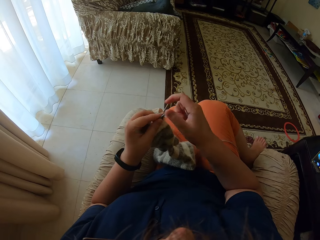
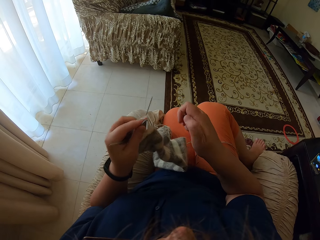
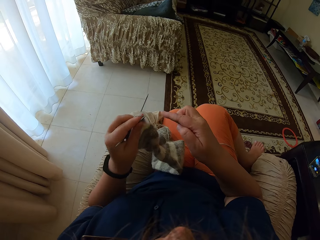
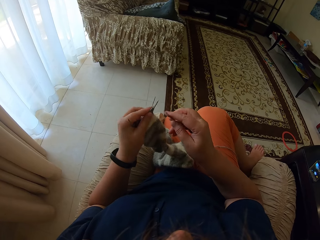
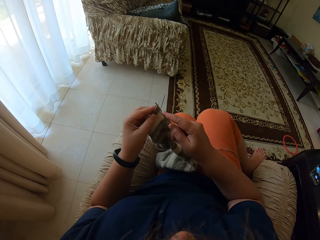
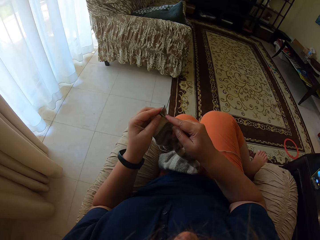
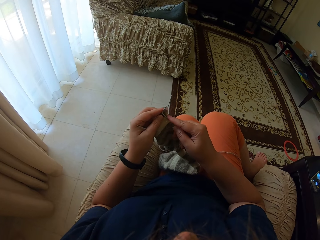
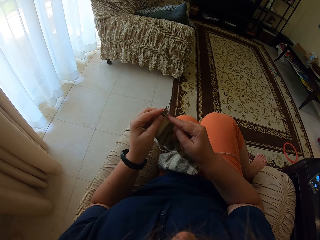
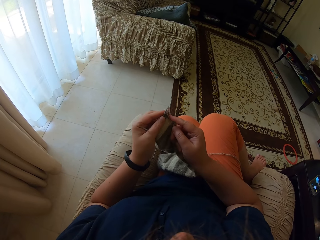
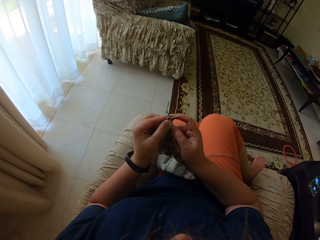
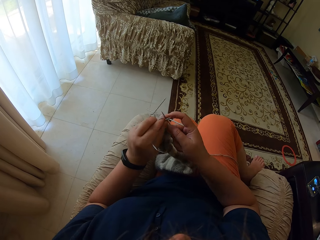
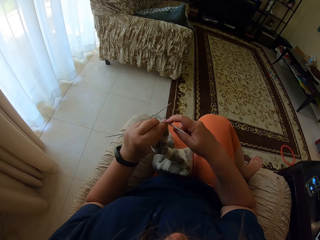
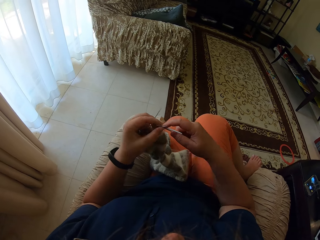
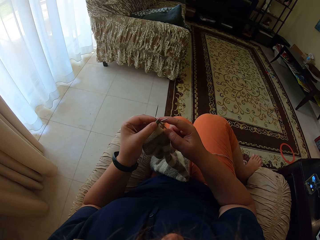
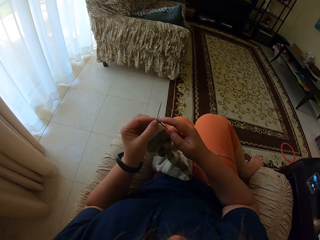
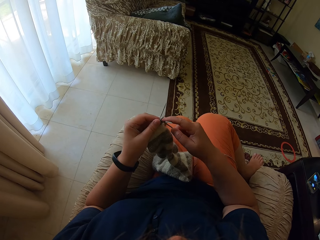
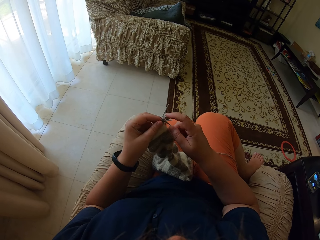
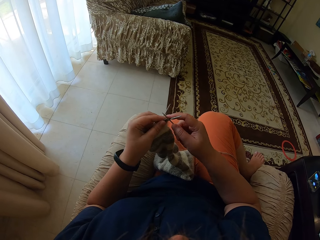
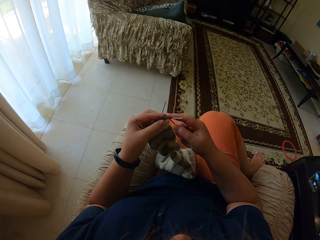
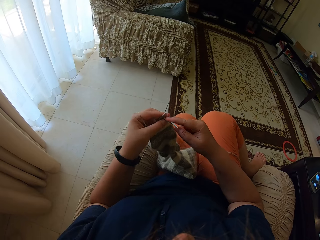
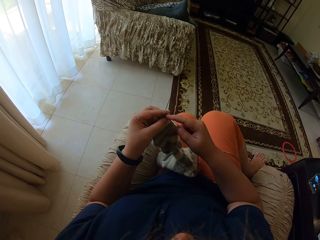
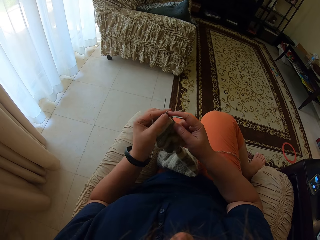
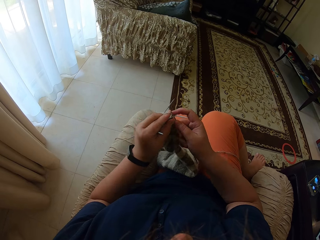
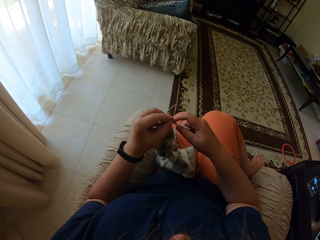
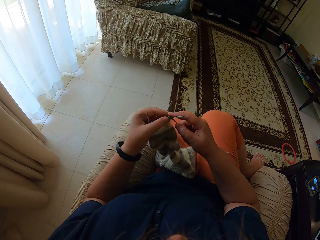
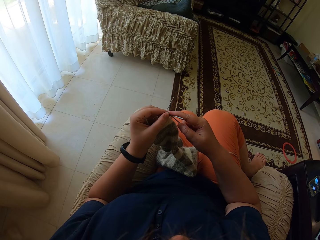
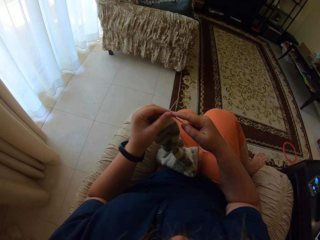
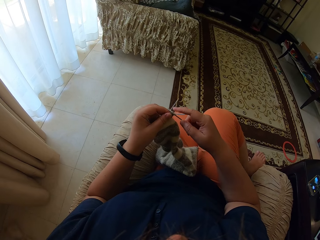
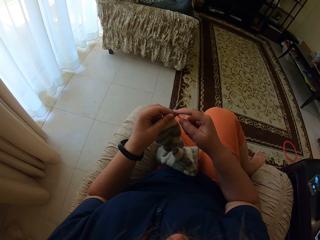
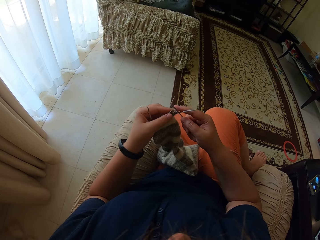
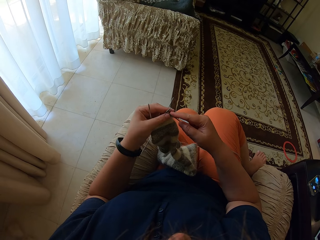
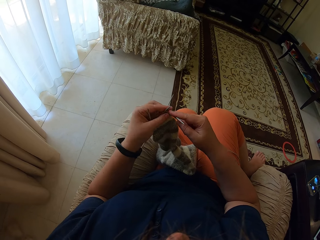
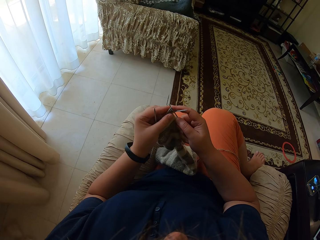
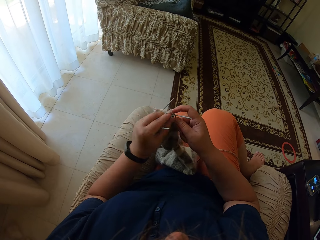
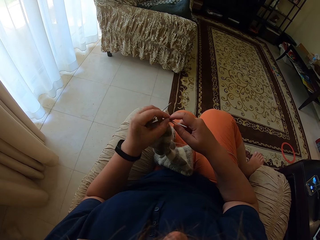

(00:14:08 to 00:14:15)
The camera wearer knits a fabric with straight needles.

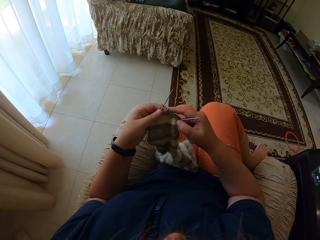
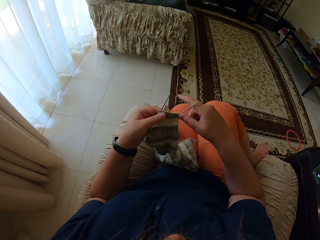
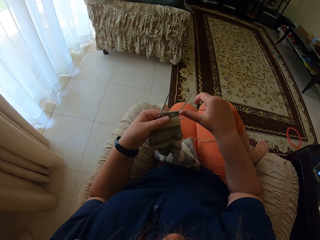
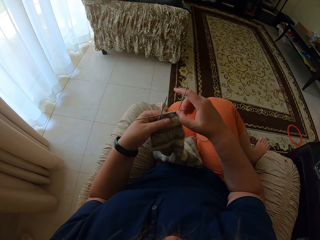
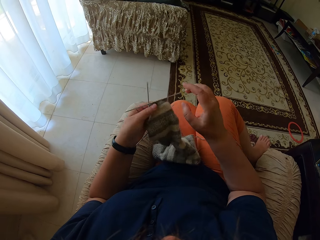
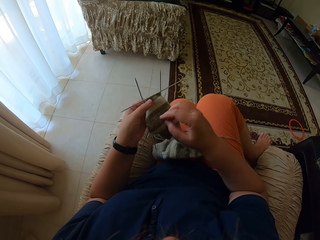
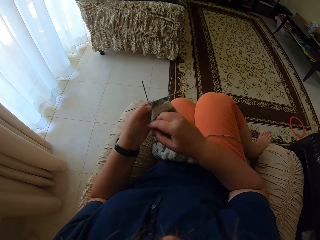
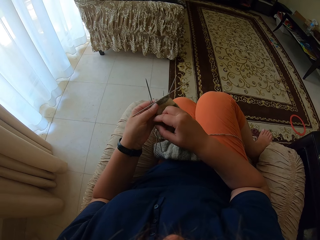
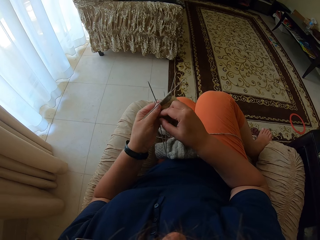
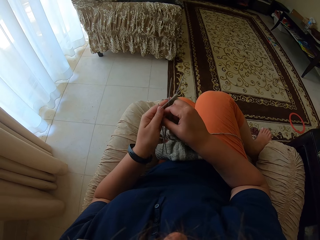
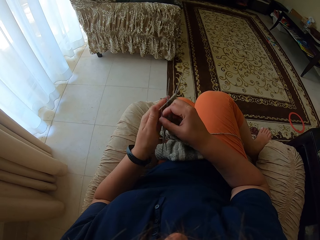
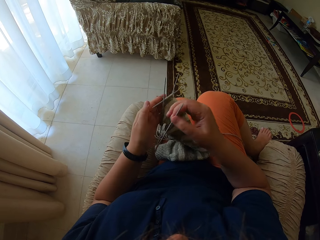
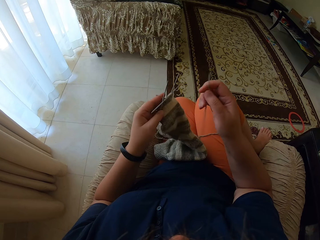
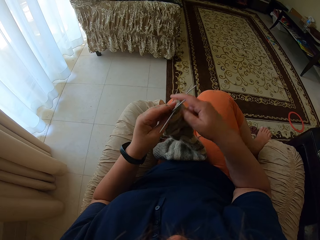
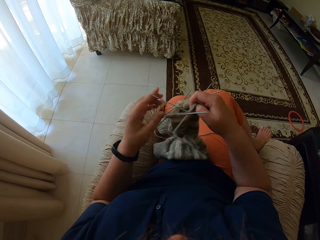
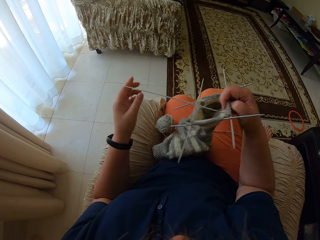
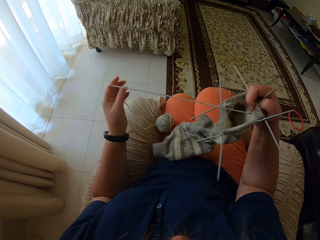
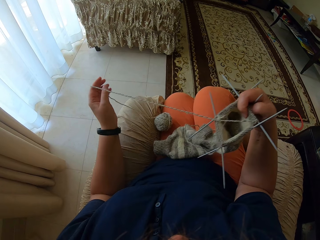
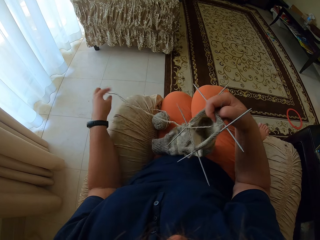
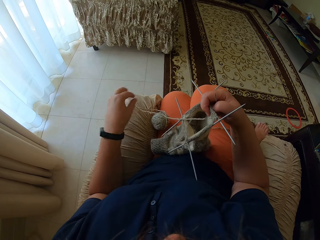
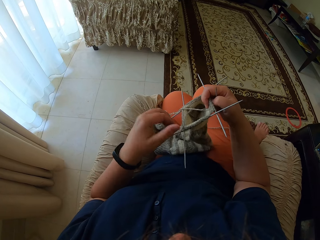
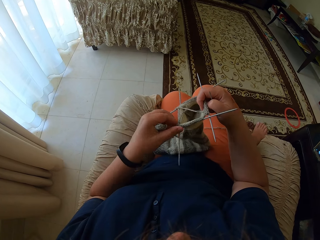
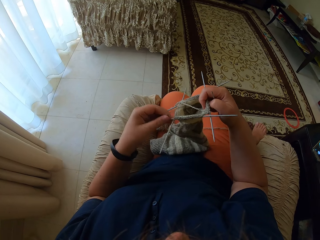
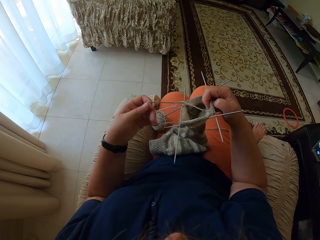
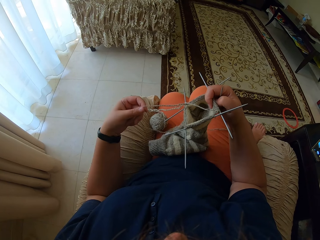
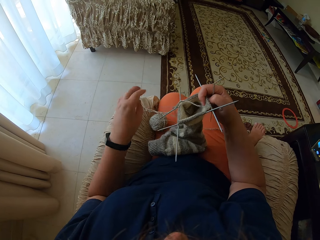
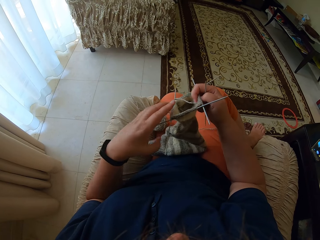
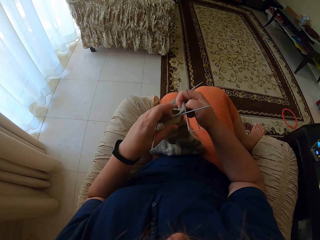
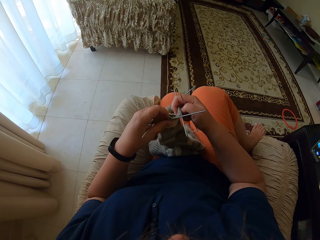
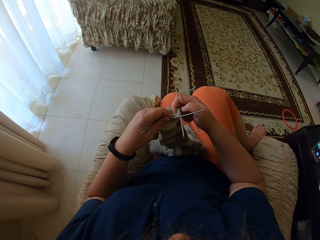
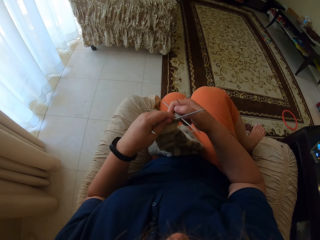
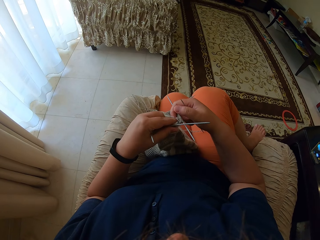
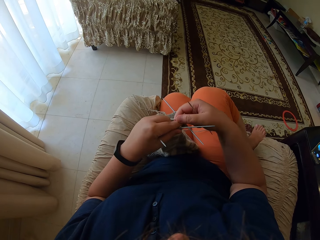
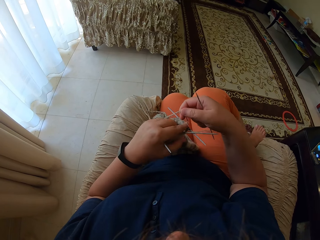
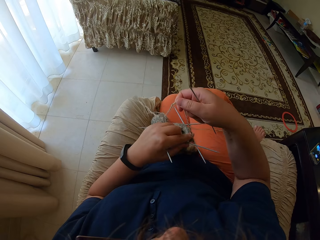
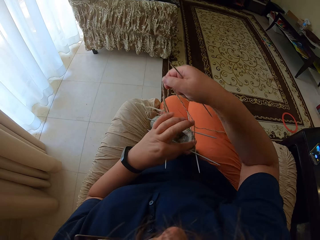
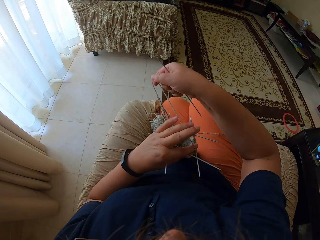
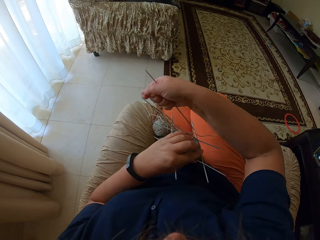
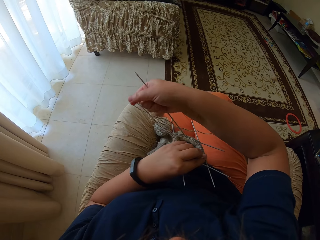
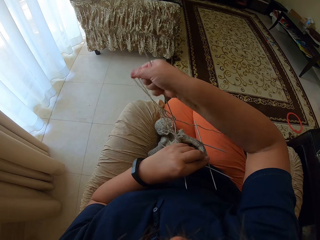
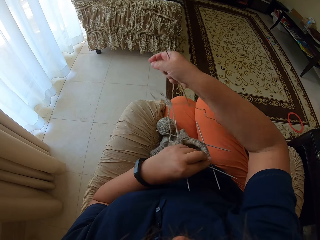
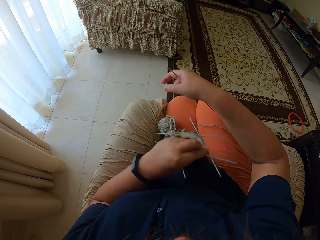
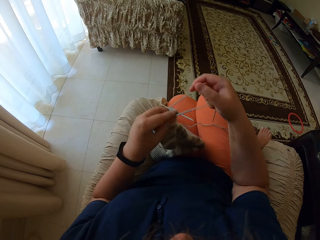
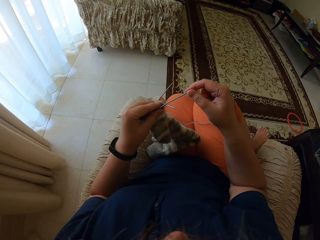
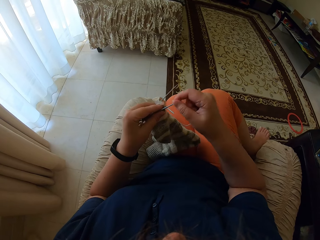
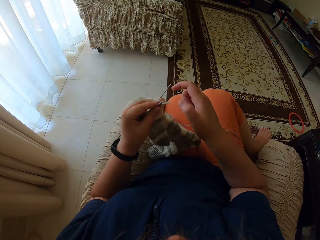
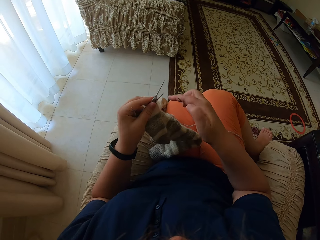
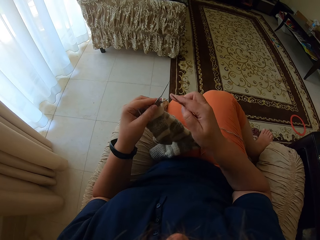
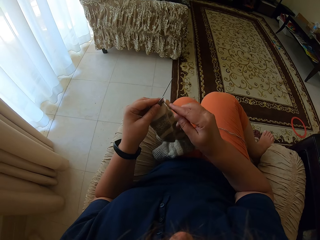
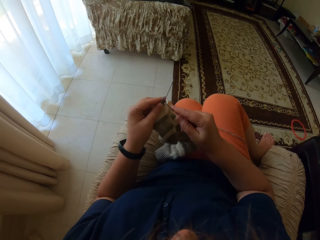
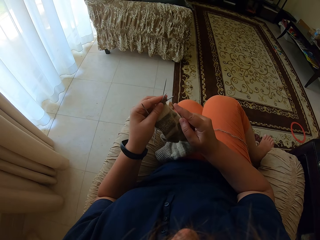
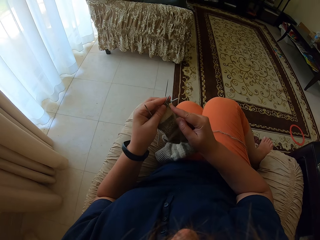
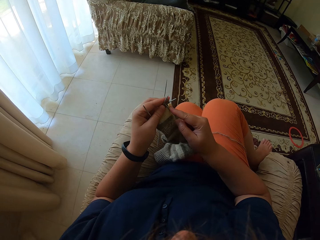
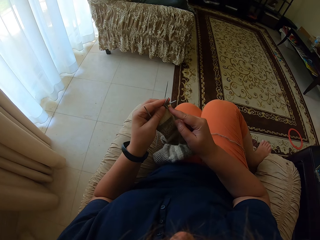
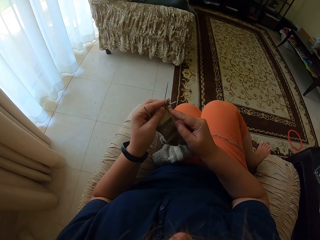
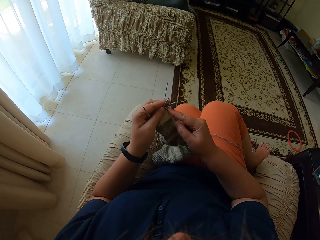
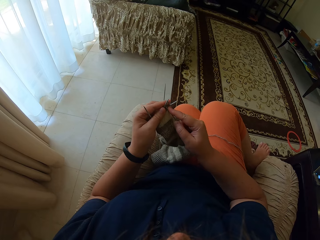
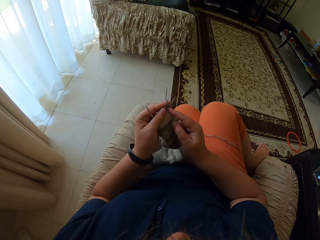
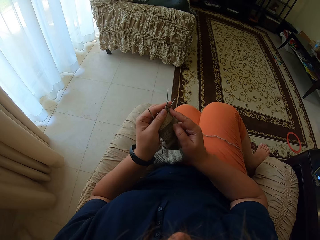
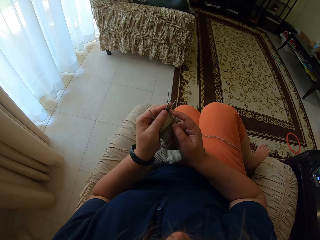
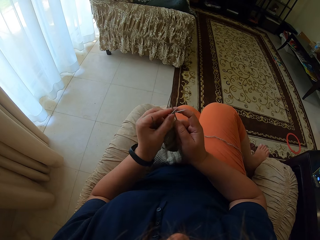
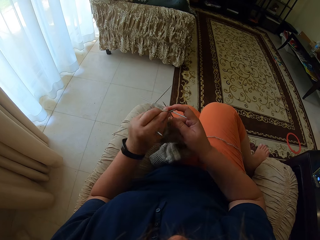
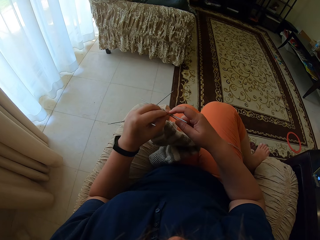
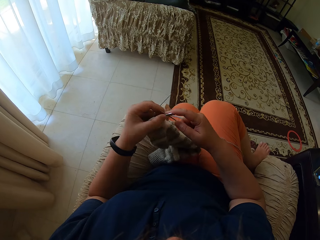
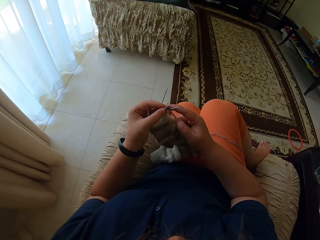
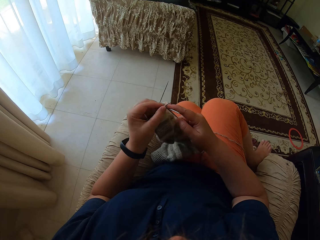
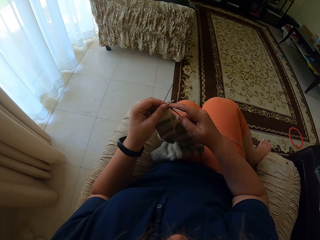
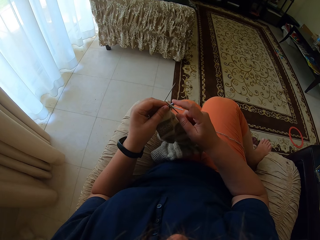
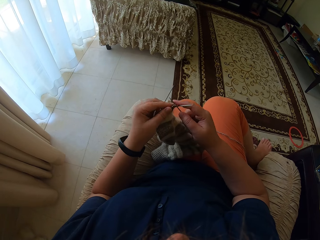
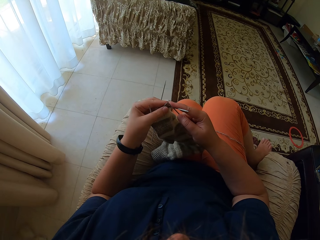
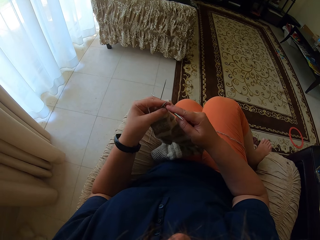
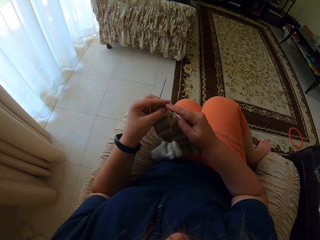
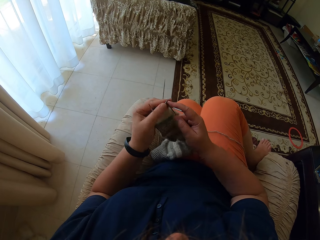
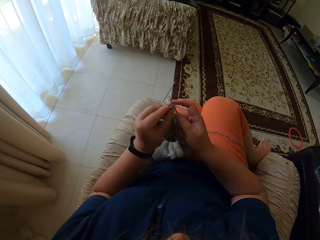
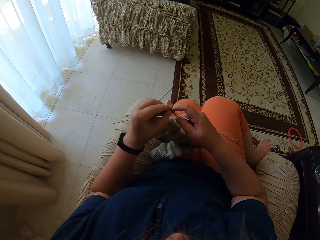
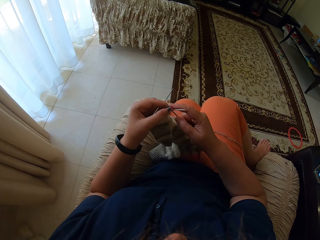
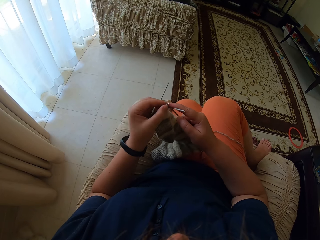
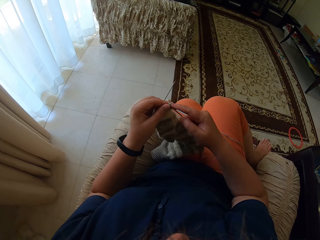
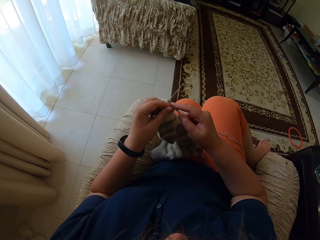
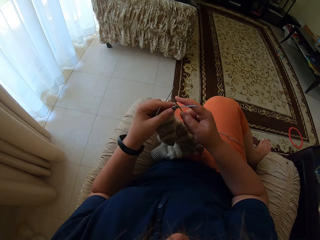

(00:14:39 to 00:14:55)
The camera wearer takes a straight needle from the left hand. They unroll yarn on the hand. They adjust the yarn. They straighten the yarn. They knit a fabric with straight needles.
